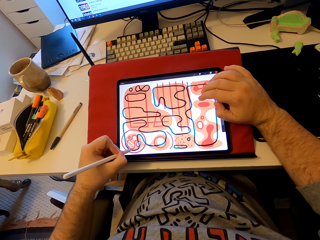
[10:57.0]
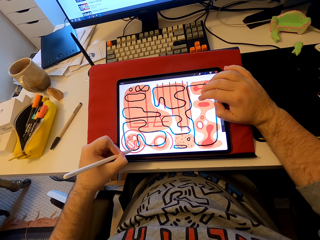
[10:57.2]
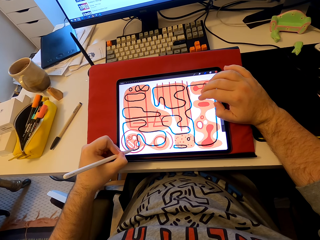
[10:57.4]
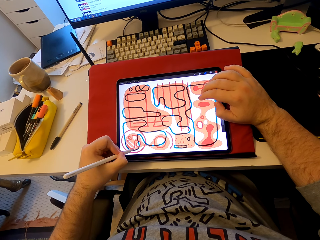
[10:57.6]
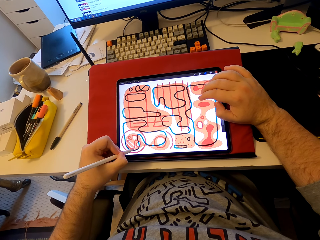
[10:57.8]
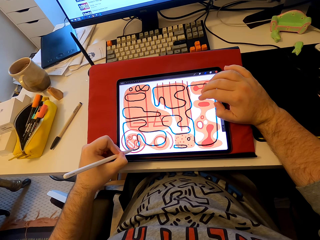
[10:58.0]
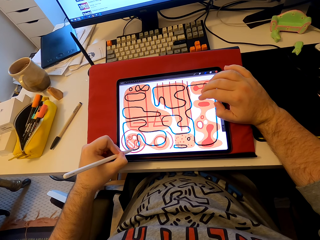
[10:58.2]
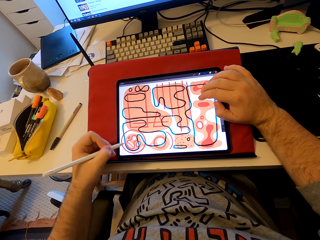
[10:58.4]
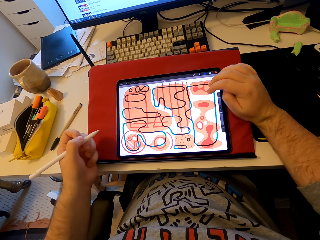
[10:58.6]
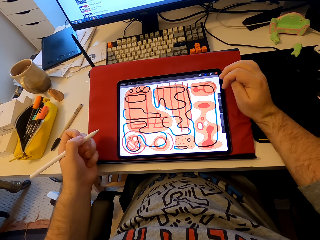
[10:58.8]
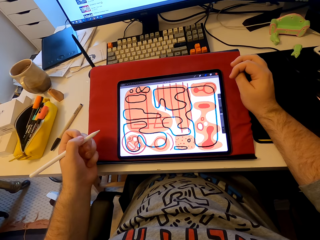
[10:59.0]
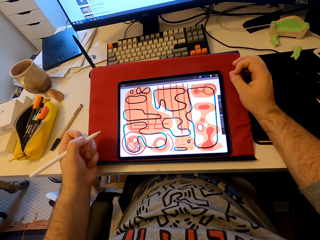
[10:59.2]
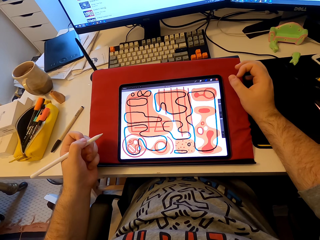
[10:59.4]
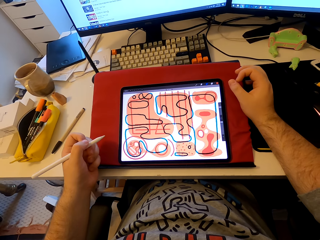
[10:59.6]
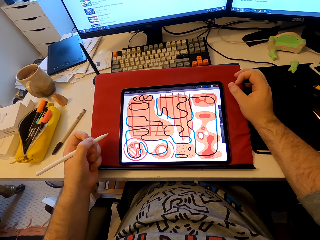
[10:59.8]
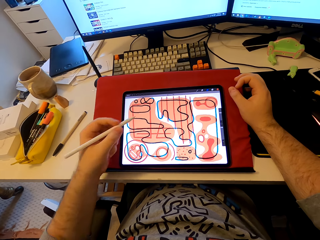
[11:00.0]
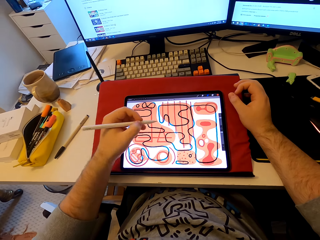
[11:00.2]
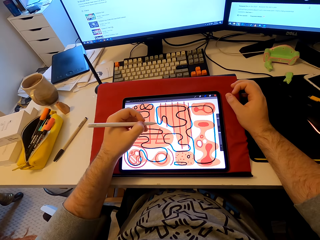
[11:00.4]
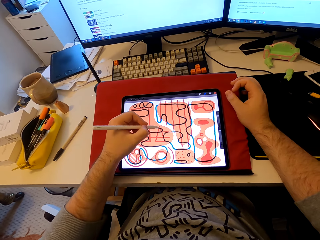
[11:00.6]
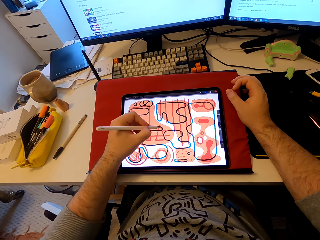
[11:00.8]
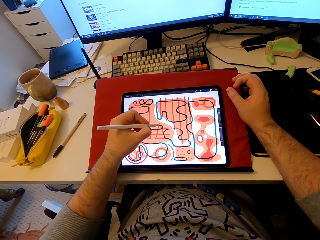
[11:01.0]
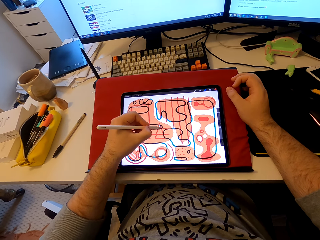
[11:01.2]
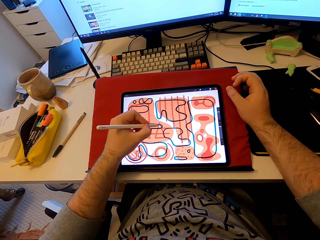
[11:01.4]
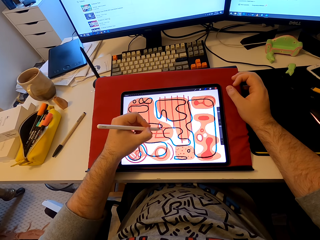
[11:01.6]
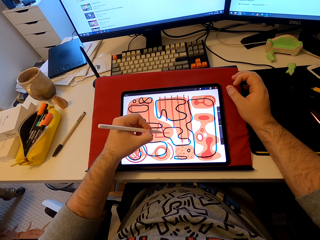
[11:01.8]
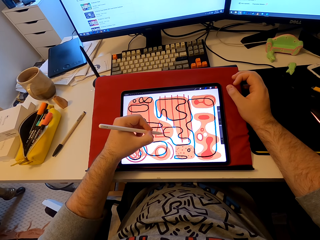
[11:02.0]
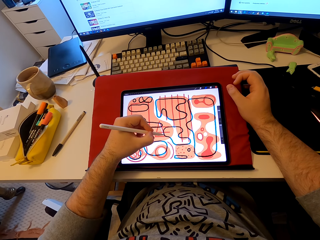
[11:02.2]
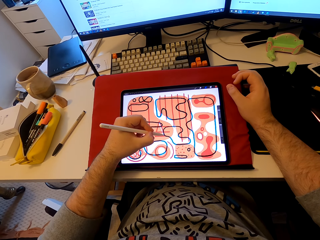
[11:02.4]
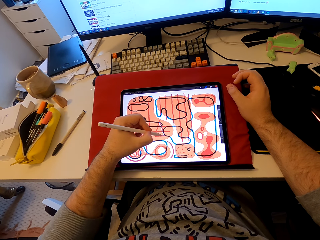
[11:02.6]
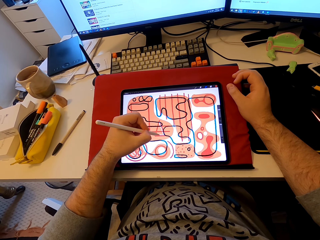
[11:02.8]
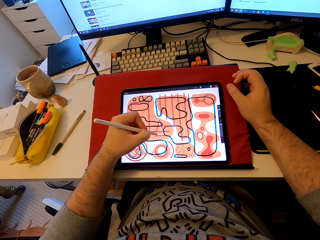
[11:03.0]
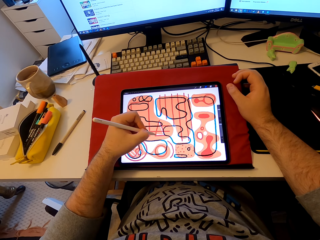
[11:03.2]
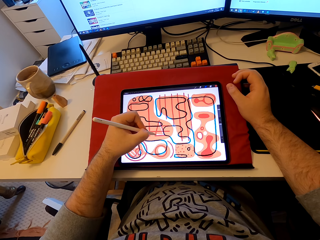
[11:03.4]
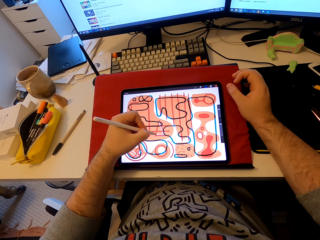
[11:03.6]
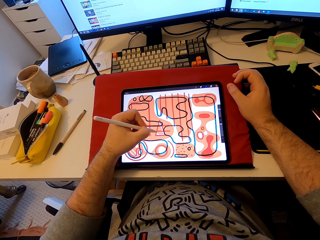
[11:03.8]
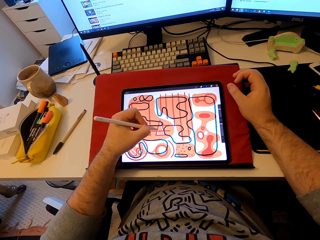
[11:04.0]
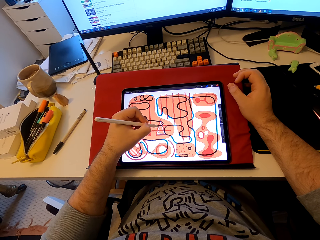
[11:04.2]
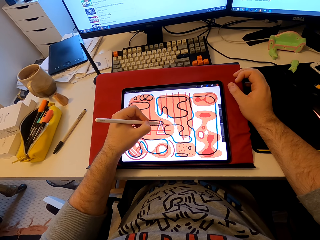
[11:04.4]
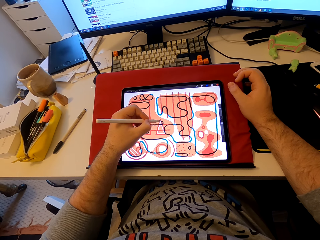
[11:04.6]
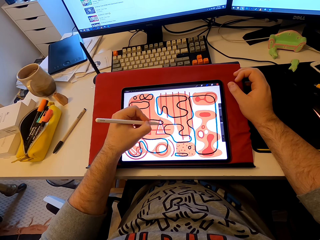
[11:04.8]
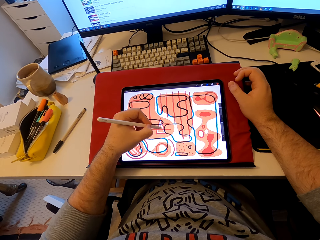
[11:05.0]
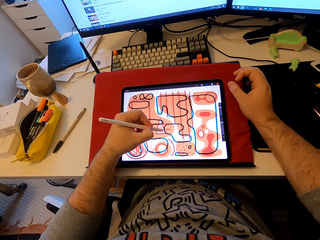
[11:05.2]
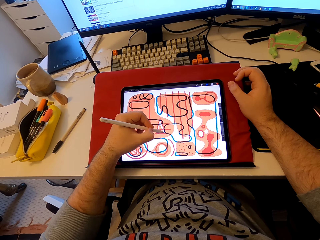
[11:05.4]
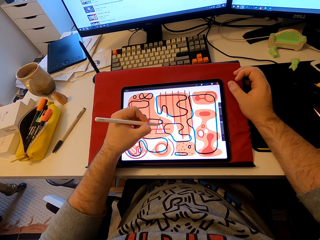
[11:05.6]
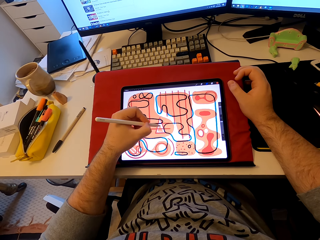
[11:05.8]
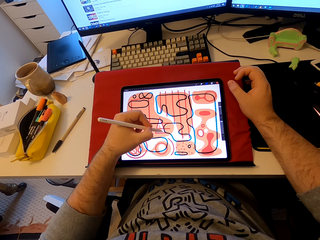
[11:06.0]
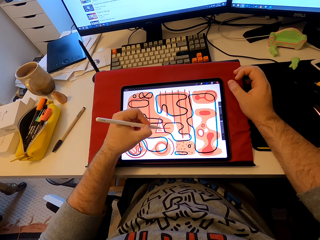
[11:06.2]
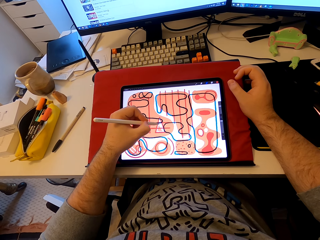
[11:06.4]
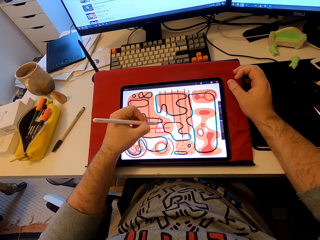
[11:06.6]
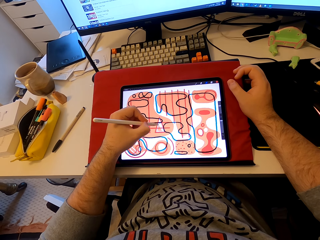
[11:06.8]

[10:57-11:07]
The camera wearer pulls his hand from the tablet. He draws on the tablet with the stylus pen.

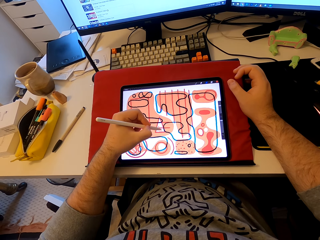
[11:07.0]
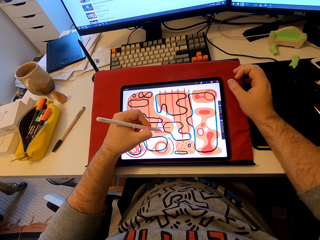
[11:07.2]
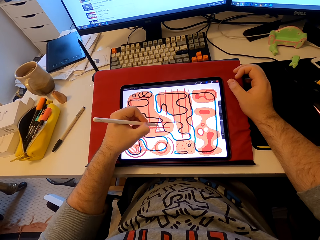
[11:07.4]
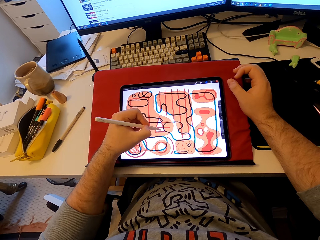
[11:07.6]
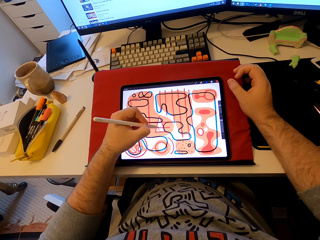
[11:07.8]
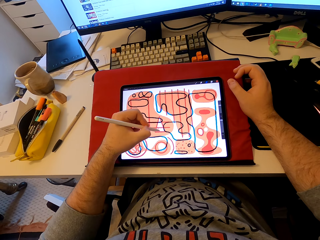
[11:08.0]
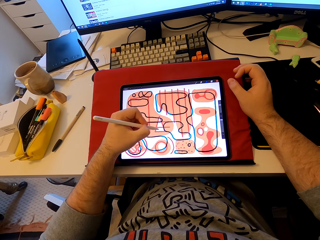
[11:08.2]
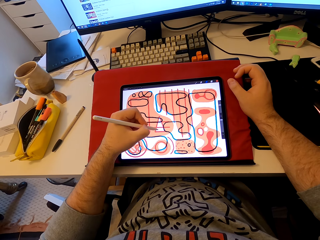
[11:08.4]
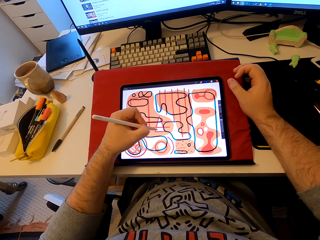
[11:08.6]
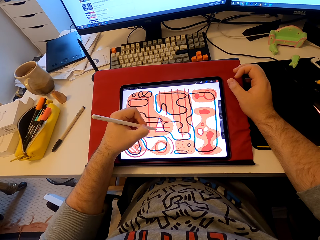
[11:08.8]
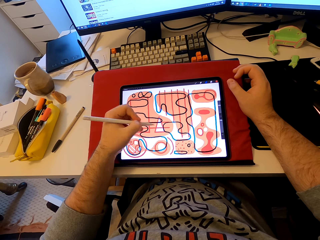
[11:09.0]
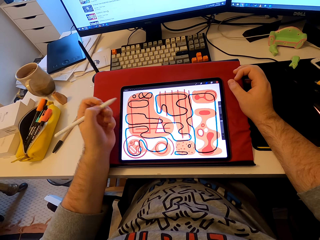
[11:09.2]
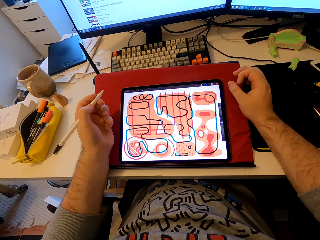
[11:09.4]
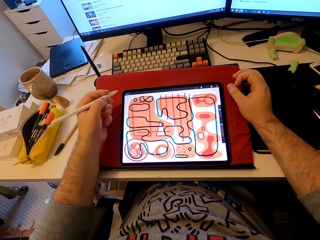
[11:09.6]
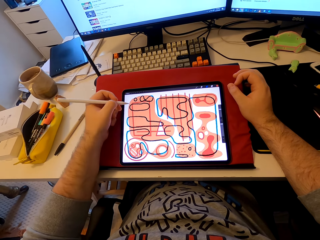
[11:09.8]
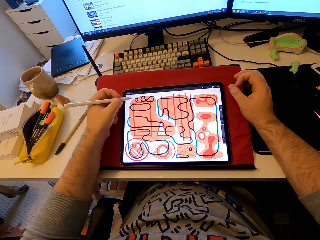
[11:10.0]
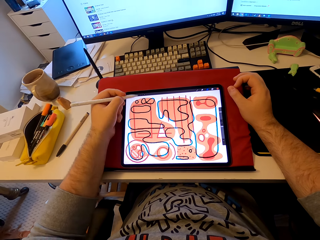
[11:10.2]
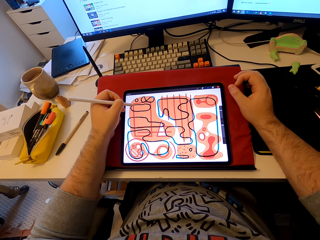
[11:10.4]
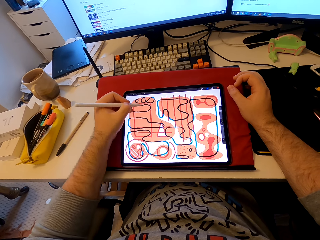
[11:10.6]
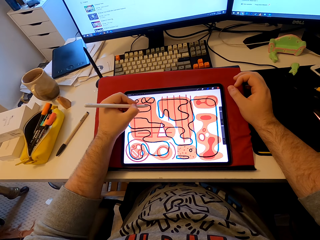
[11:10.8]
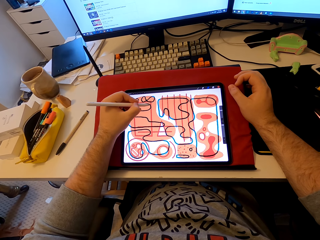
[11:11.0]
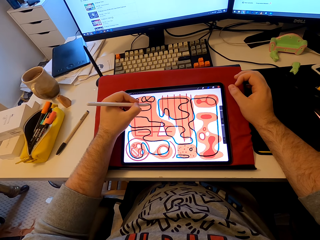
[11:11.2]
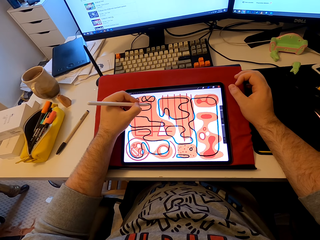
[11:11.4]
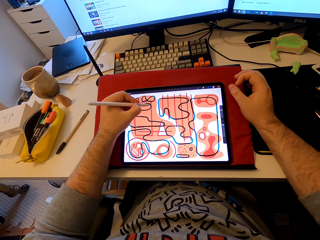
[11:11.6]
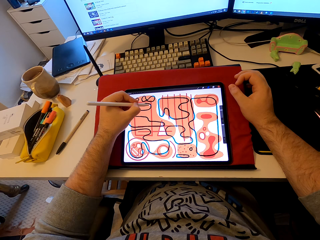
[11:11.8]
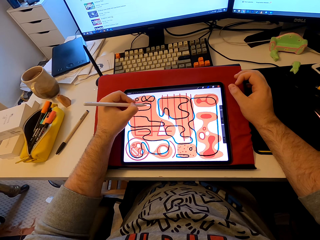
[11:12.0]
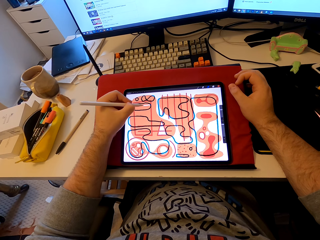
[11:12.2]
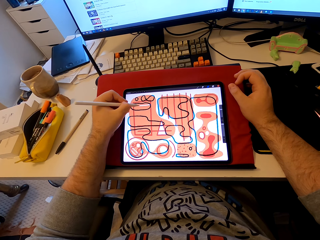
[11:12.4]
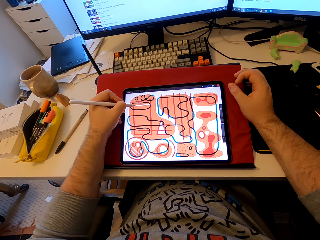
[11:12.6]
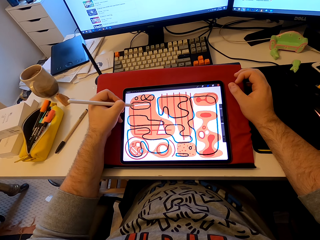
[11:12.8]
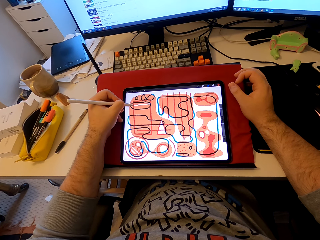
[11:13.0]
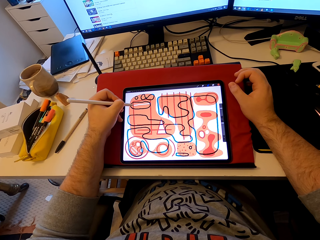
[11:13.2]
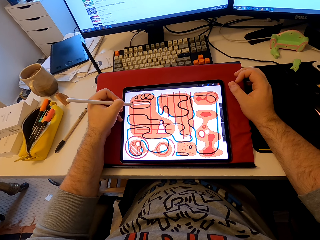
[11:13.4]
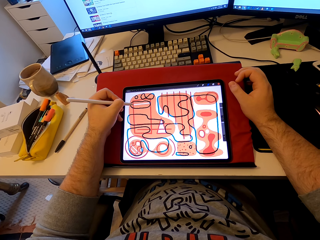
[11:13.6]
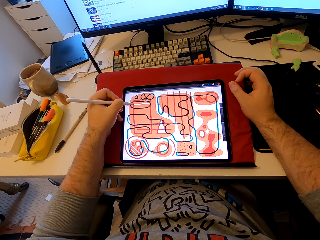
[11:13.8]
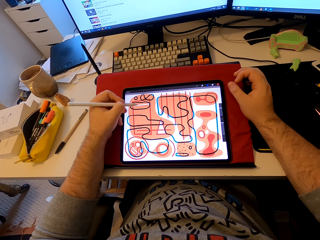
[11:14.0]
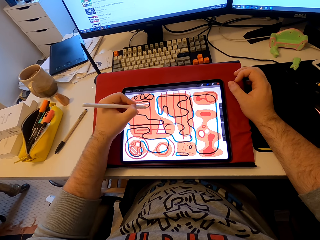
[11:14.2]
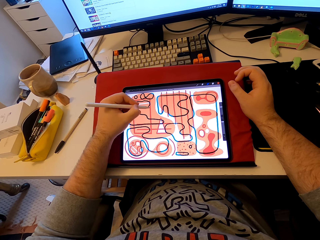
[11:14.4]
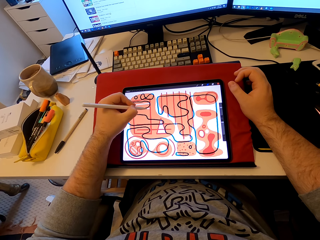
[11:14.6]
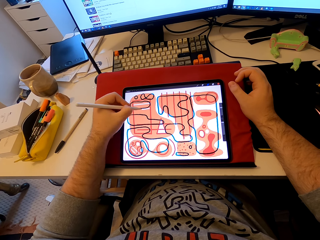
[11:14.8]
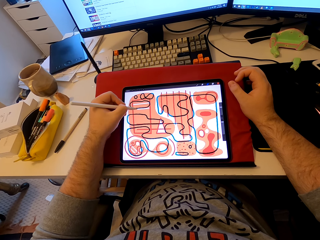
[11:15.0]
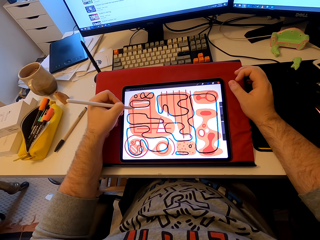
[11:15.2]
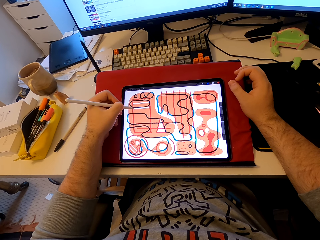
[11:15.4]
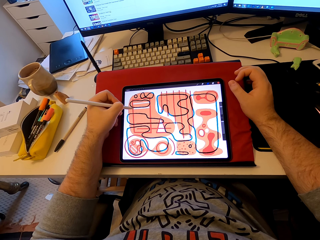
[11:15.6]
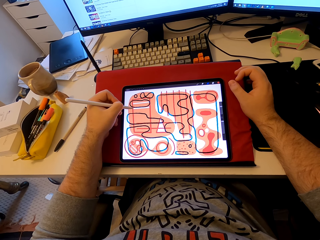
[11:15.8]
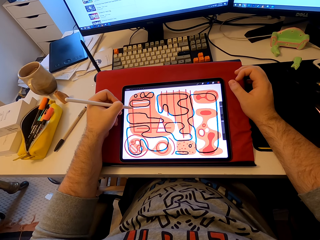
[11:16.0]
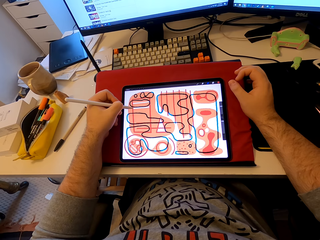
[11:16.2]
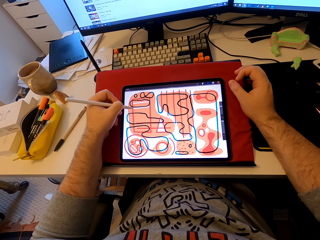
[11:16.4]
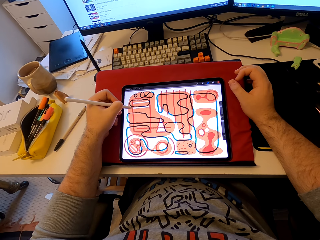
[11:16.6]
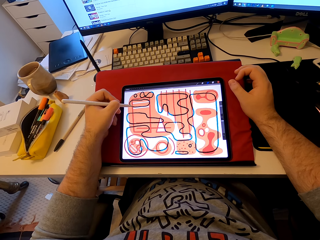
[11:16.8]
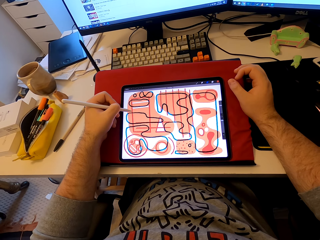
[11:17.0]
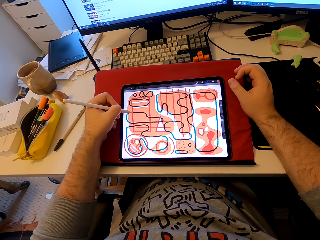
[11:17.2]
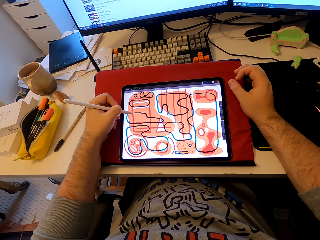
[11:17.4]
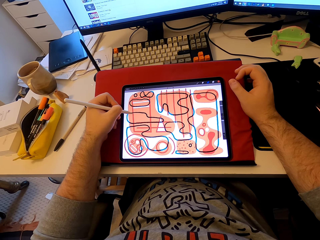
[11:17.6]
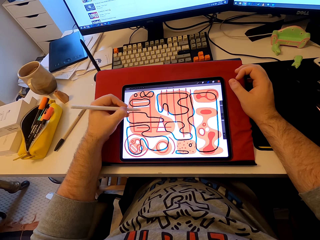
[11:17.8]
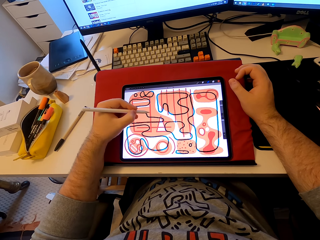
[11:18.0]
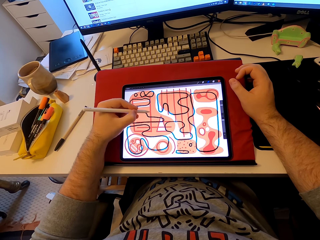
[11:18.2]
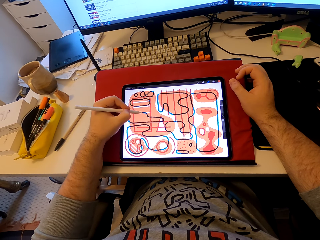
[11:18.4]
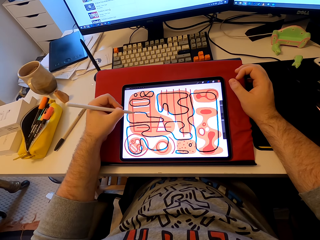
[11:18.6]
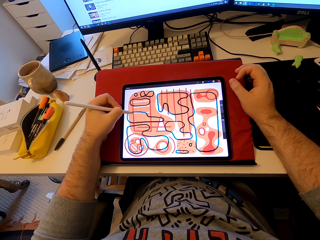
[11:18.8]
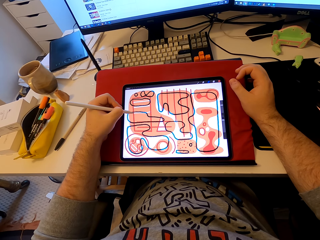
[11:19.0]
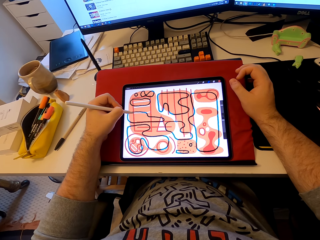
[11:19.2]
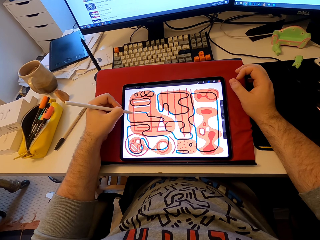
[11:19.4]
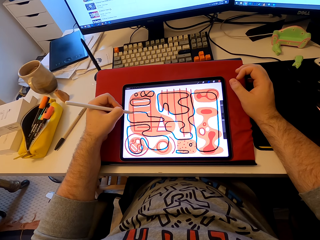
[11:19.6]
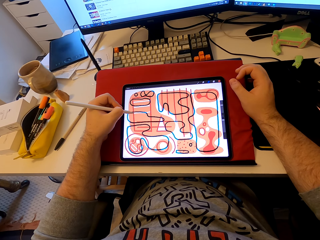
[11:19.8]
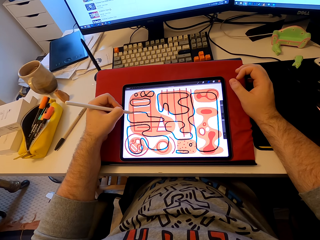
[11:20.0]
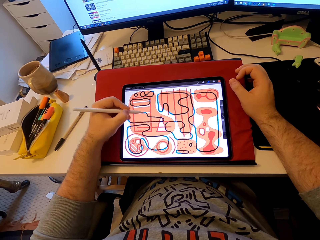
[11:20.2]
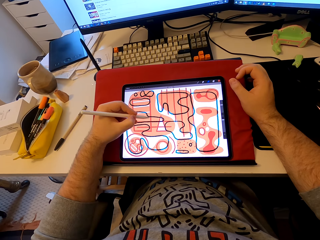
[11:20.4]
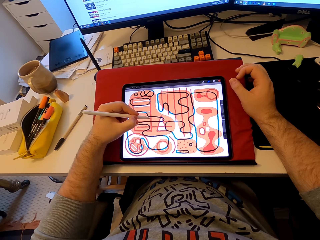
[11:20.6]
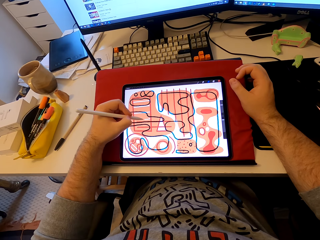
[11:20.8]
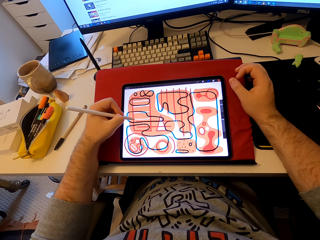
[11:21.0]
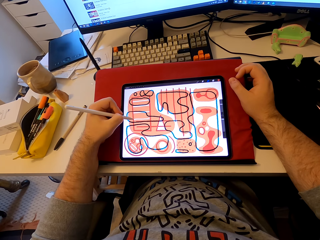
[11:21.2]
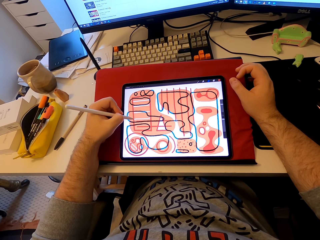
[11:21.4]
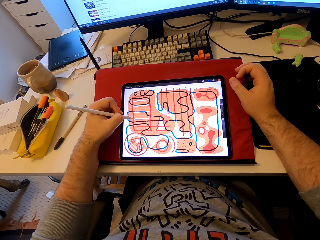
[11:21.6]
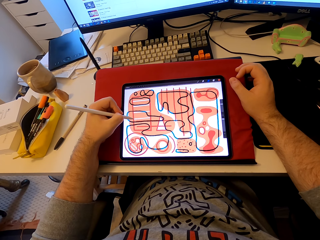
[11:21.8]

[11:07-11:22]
The camera wearer pulls his hand from the tablet. He draws on the tablet with the stylus pen.
